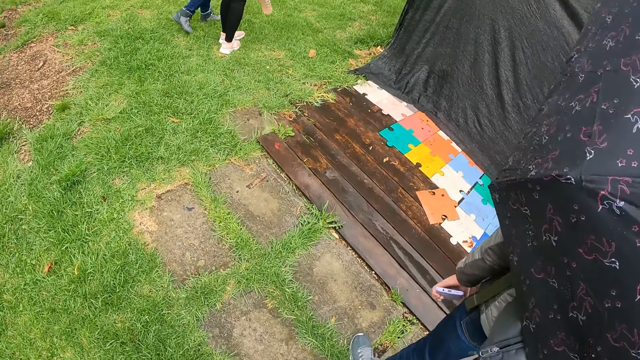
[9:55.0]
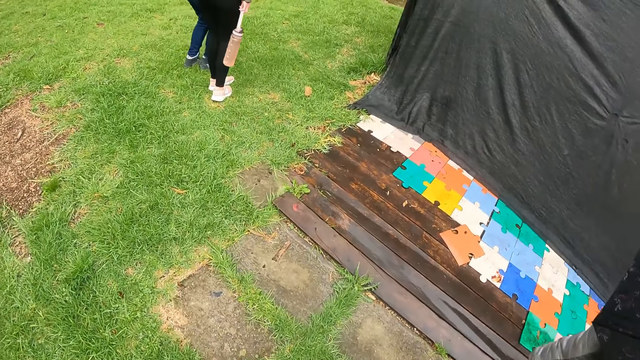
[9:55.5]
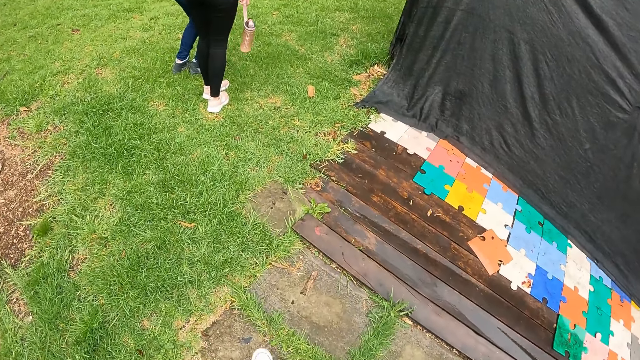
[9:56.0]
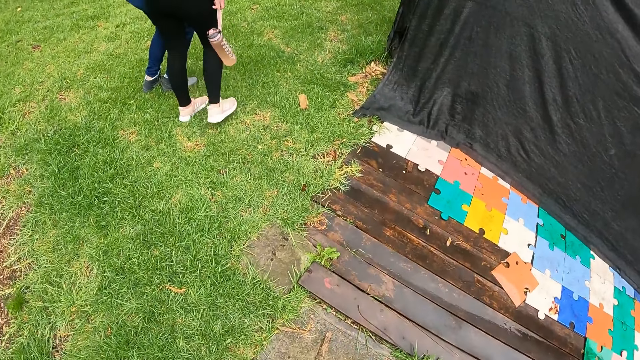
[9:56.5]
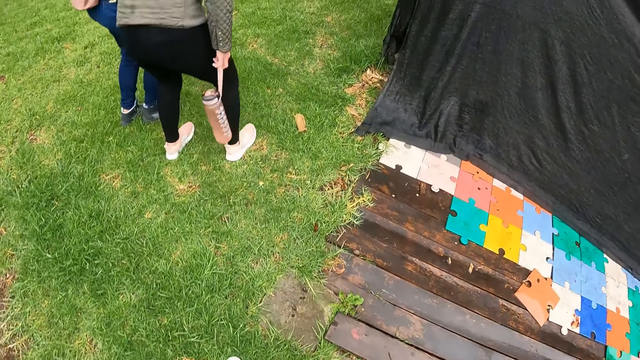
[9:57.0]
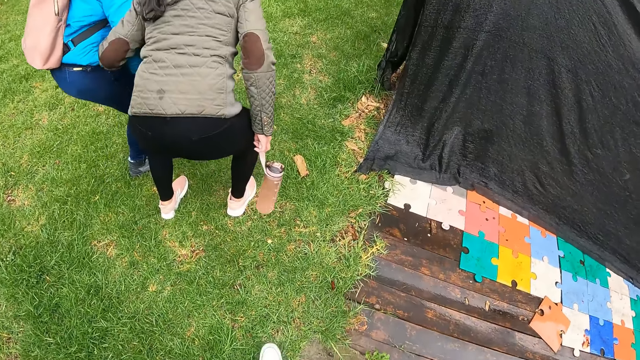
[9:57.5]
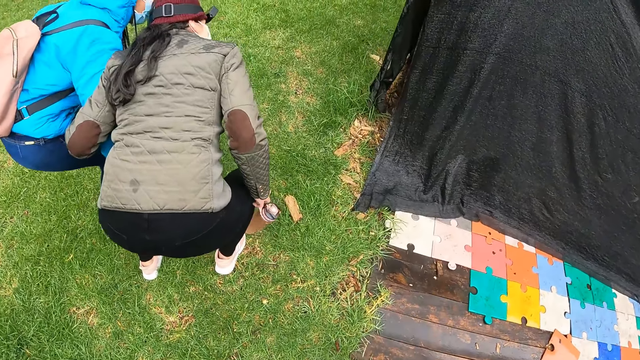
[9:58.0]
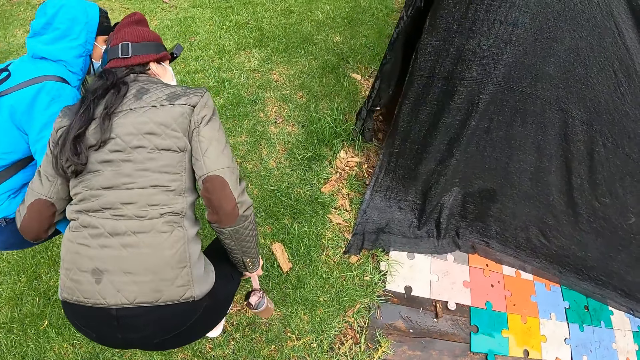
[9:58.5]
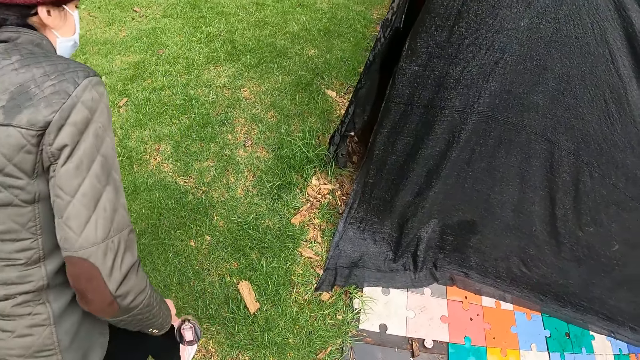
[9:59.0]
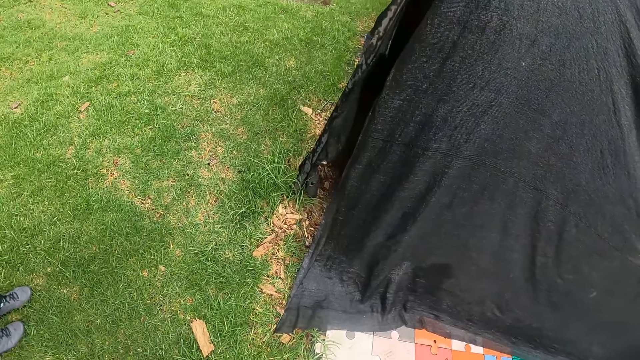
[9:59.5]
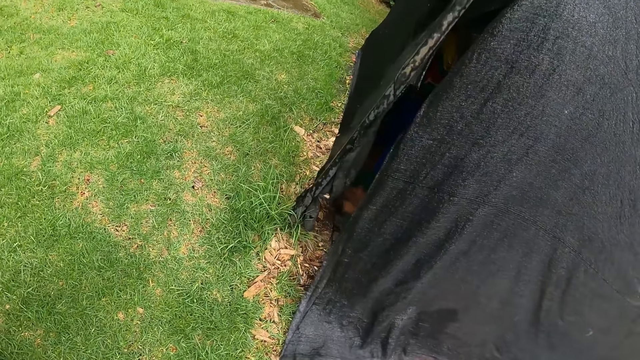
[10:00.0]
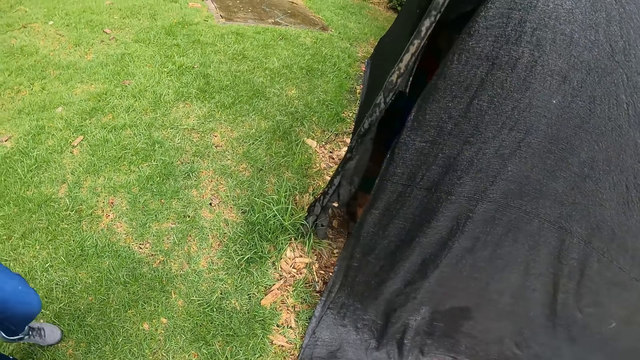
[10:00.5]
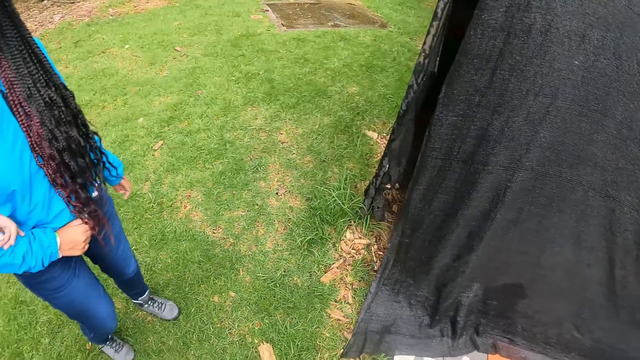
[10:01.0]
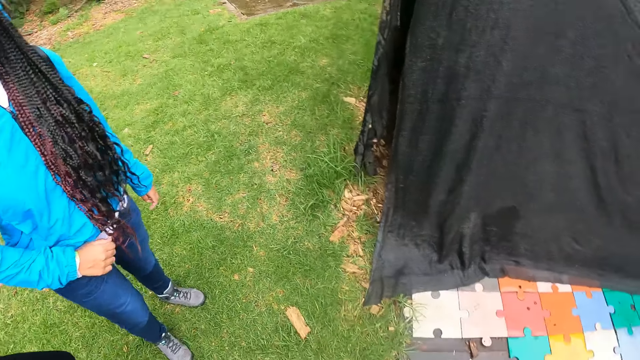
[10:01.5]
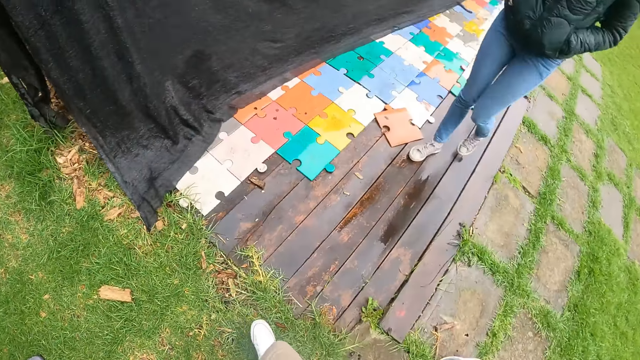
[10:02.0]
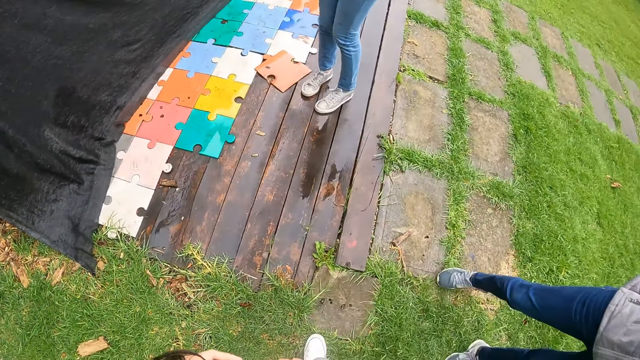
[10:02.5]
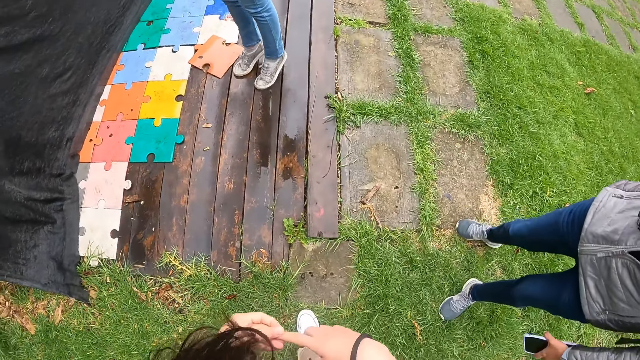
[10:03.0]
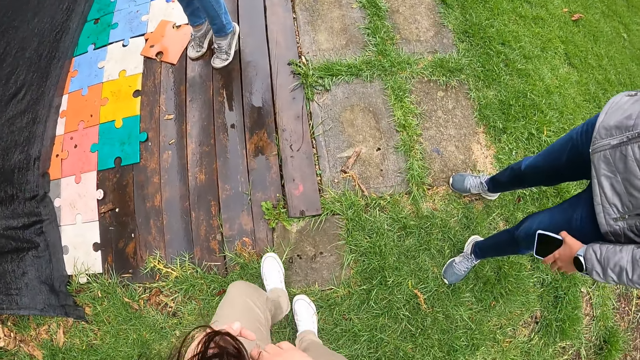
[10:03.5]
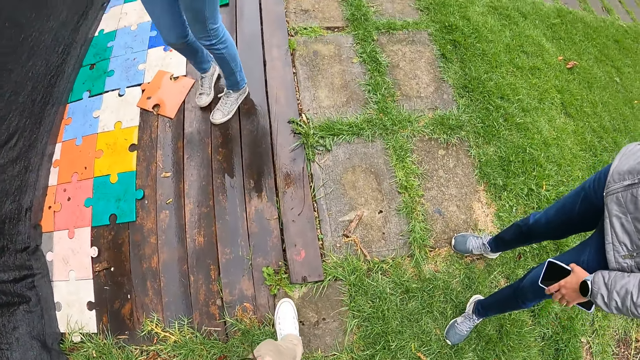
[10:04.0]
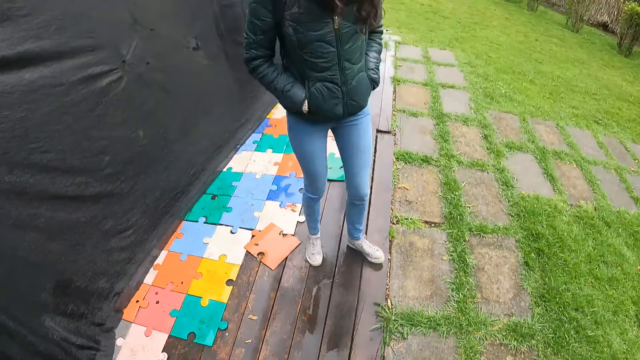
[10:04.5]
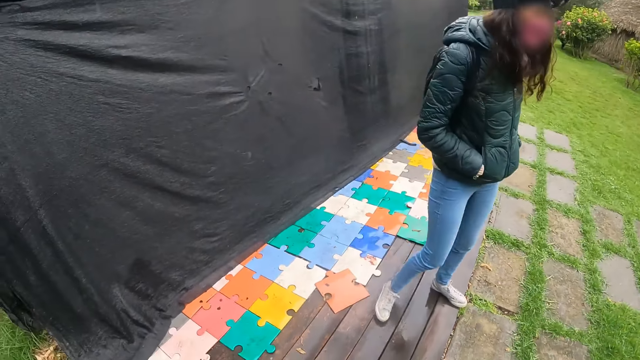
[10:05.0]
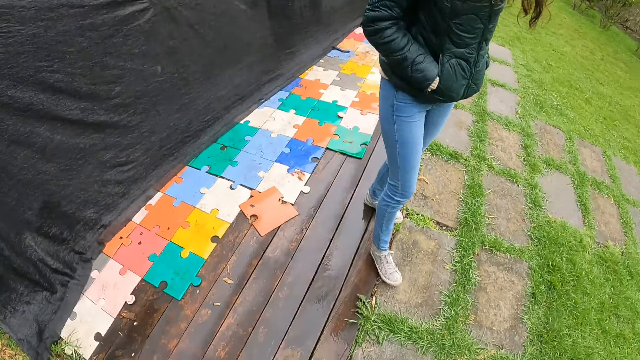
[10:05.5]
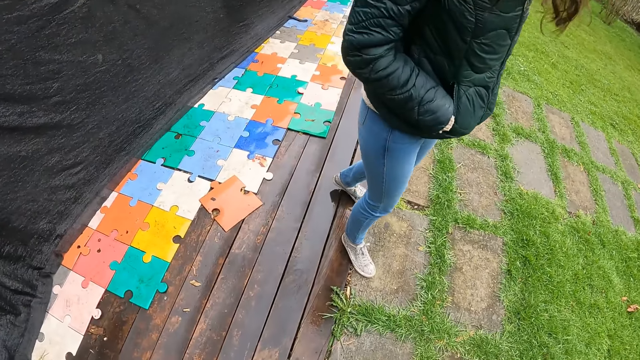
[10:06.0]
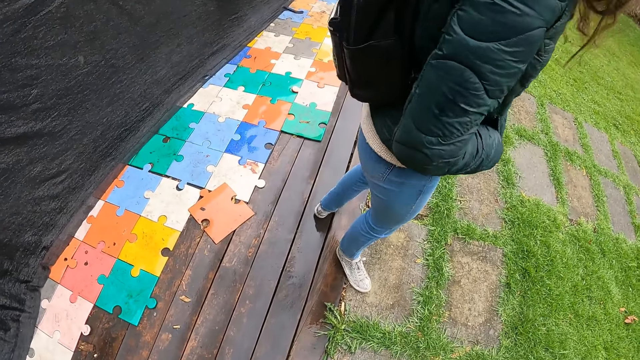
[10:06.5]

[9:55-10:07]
The camera wearer walks in the park with the group of people. A woman peeps in the tent. Another woman peeps in the tent. A third woman stands on her toes and puts her feet flat on the ground.

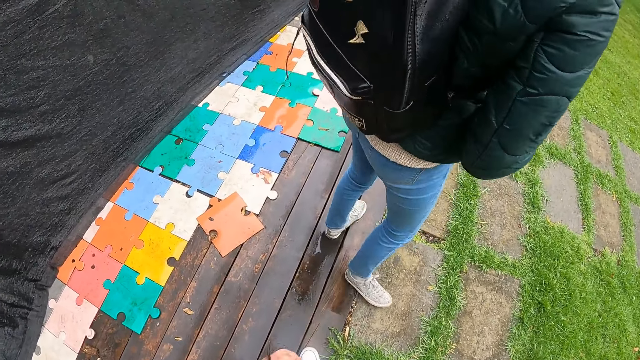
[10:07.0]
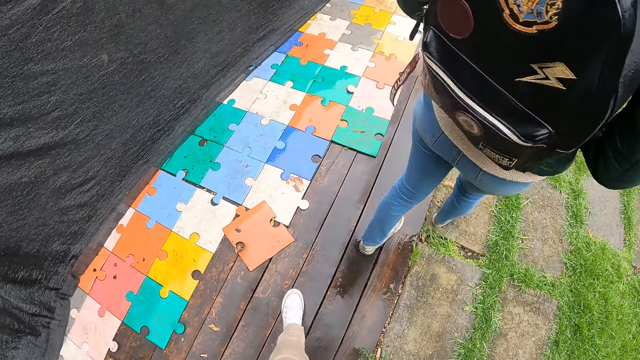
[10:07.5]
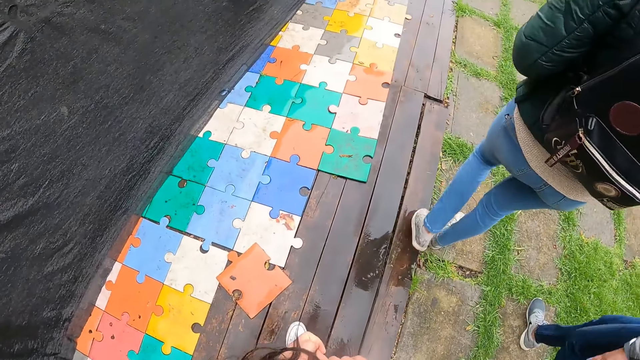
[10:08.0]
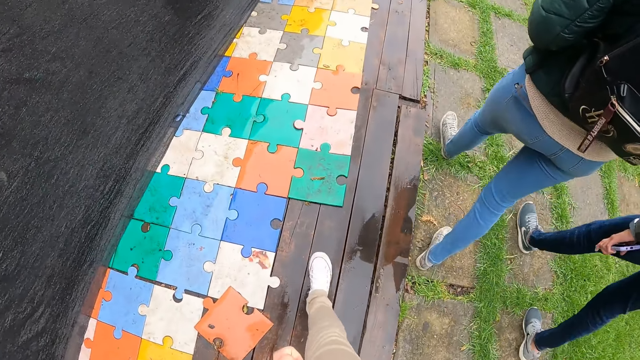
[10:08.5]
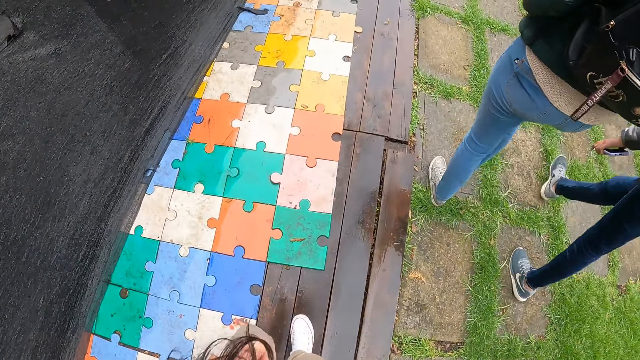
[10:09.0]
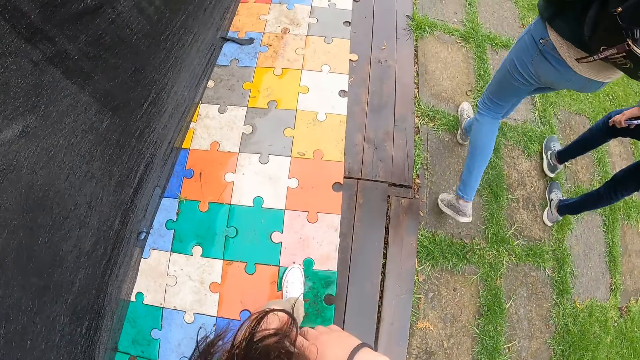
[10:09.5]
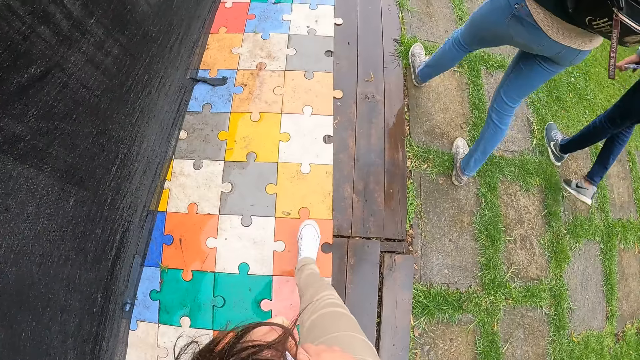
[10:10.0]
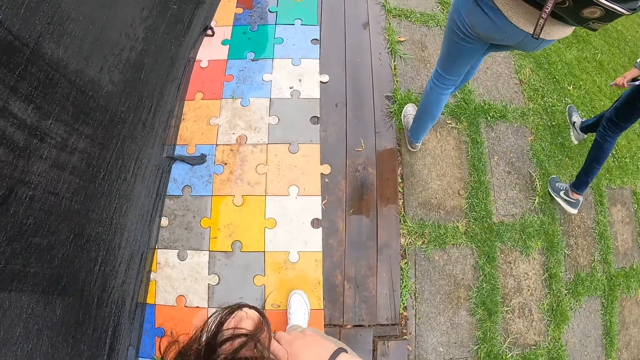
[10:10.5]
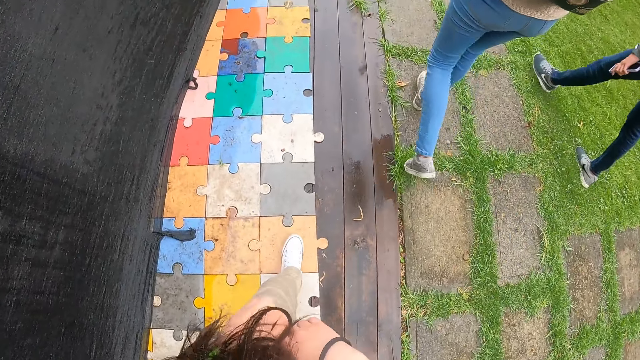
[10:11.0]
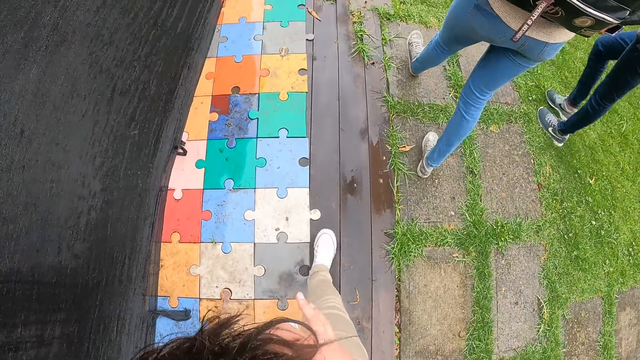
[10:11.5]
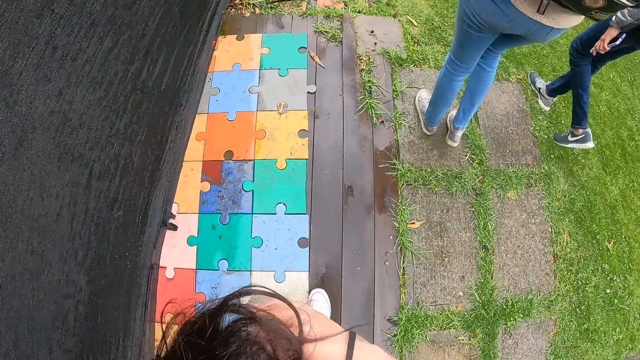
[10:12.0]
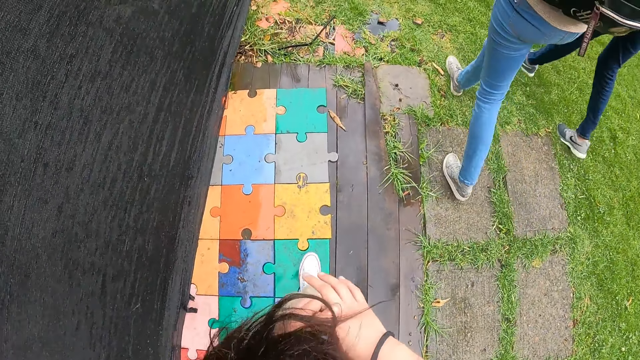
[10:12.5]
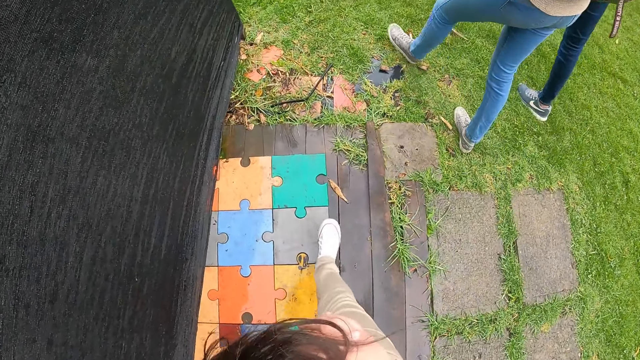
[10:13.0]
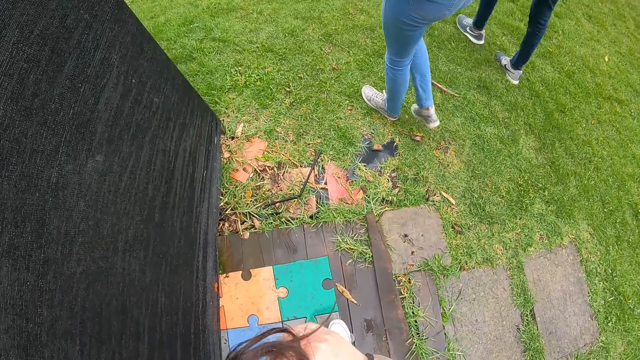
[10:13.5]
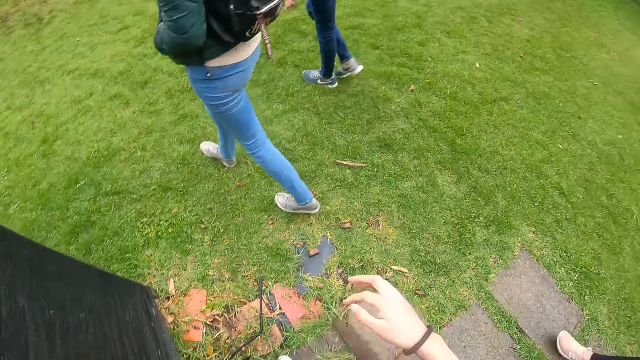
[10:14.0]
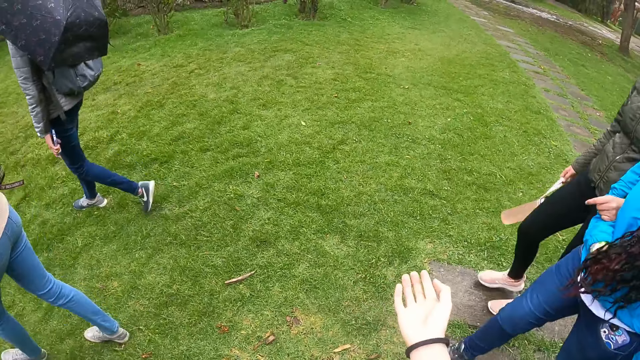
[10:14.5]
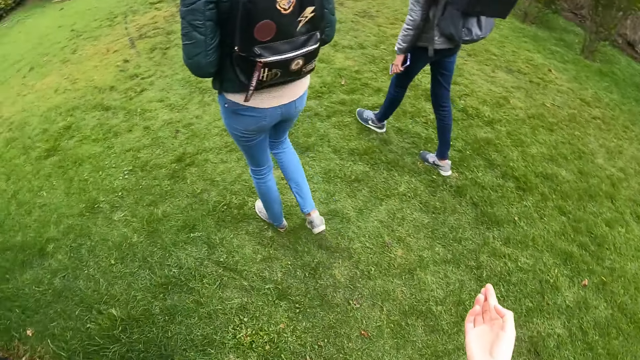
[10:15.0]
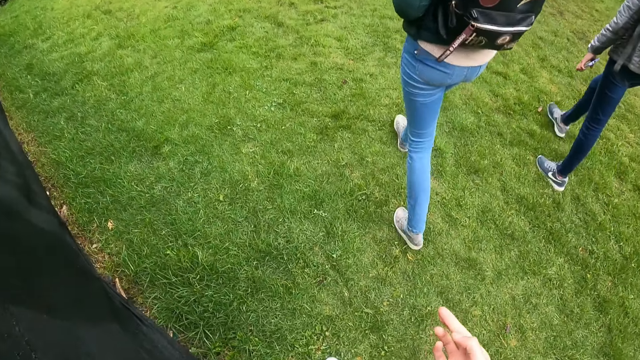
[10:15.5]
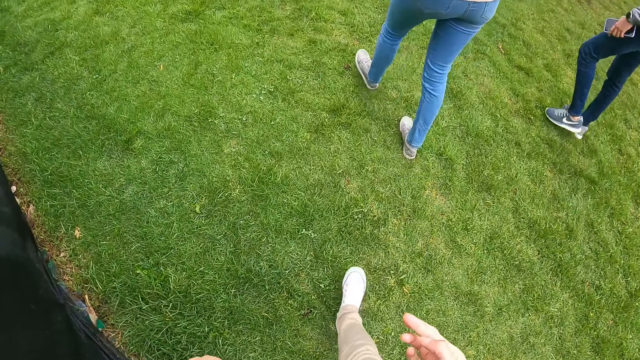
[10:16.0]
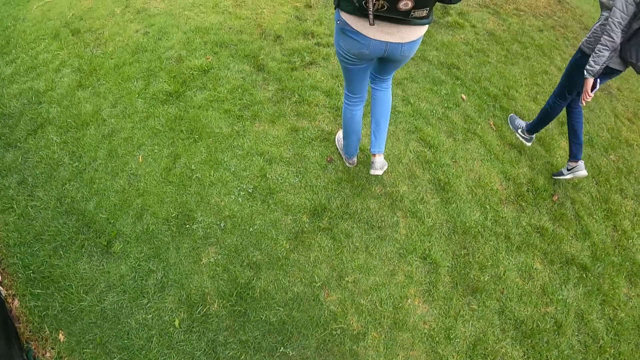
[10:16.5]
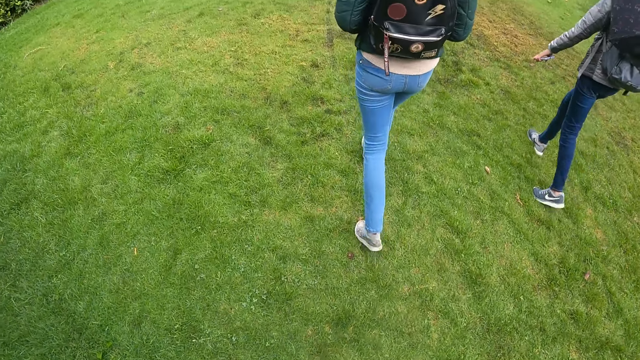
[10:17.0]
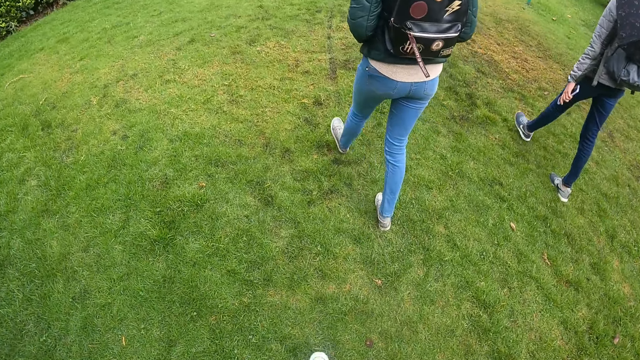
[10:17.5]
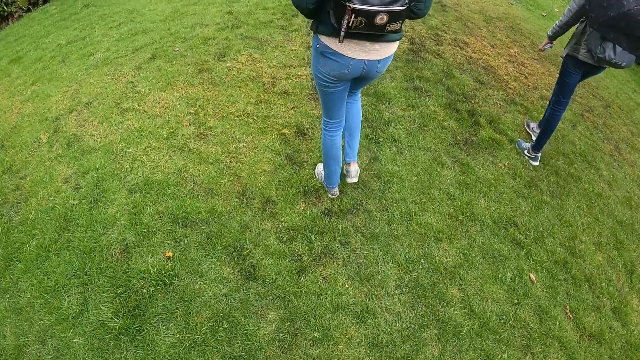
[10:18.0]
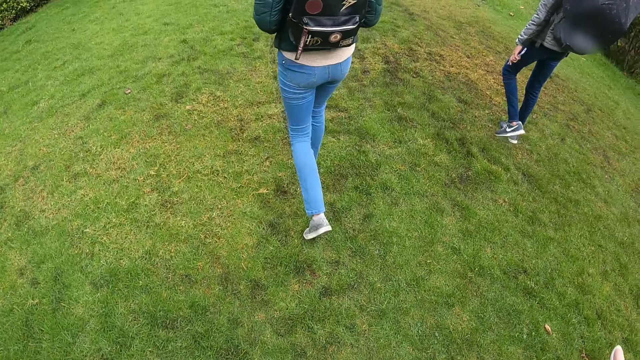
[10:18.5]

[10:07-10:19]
The camera wearer walks away with the women. They do a hand gesture.
